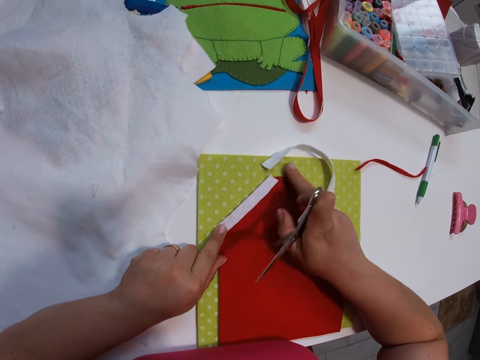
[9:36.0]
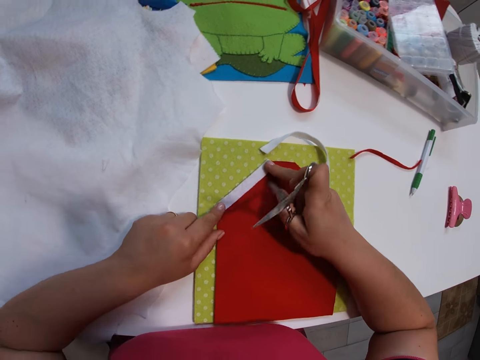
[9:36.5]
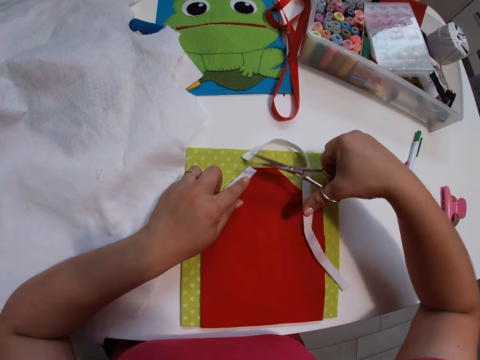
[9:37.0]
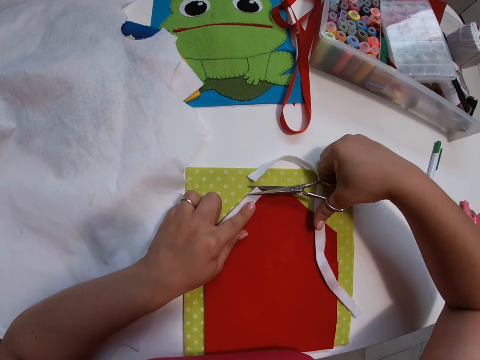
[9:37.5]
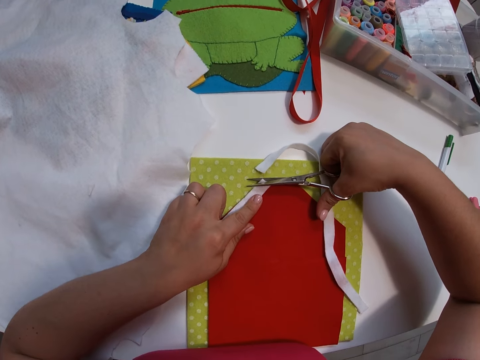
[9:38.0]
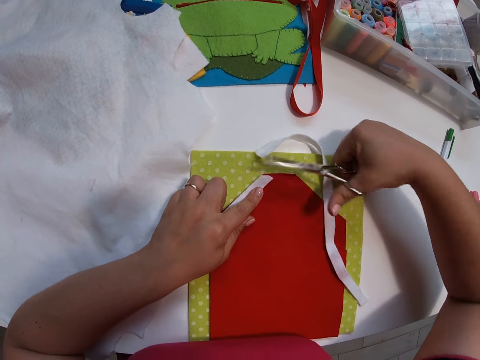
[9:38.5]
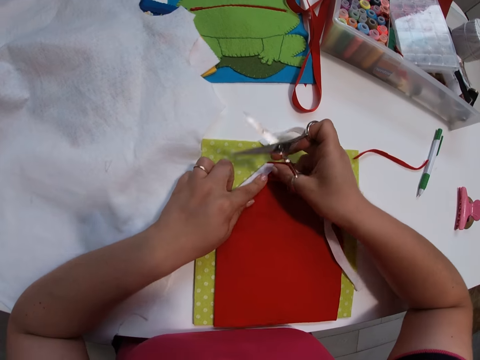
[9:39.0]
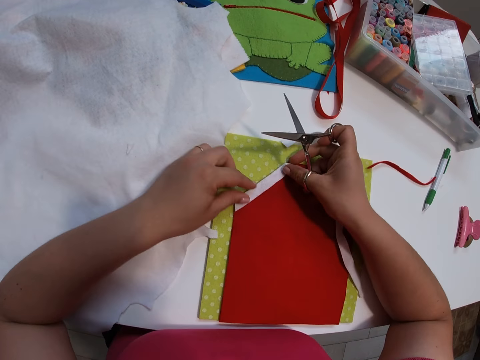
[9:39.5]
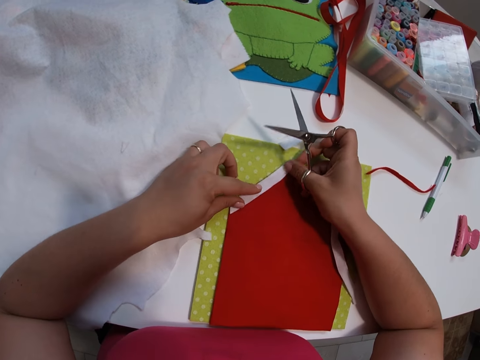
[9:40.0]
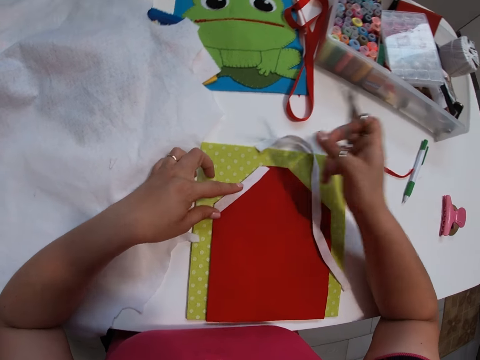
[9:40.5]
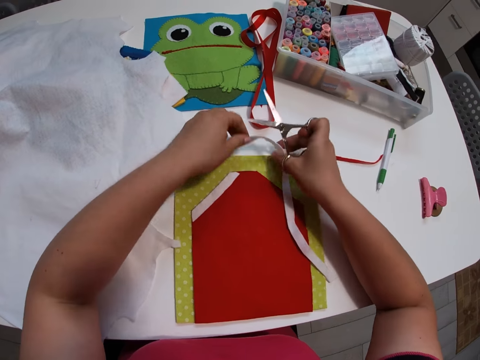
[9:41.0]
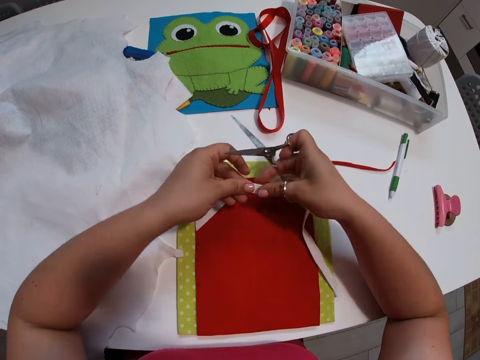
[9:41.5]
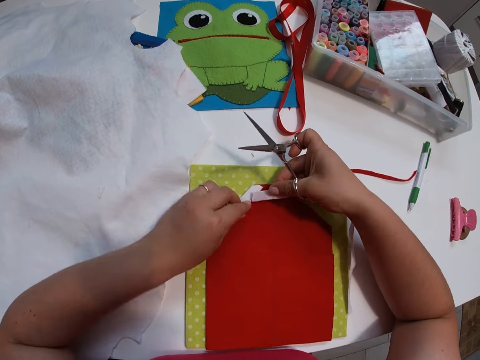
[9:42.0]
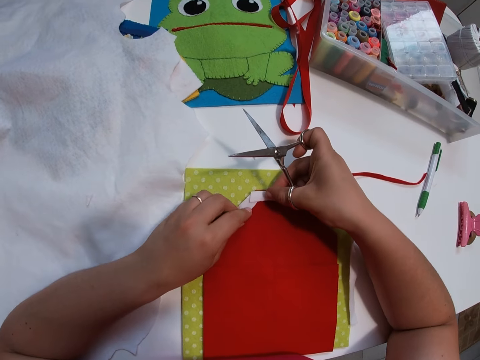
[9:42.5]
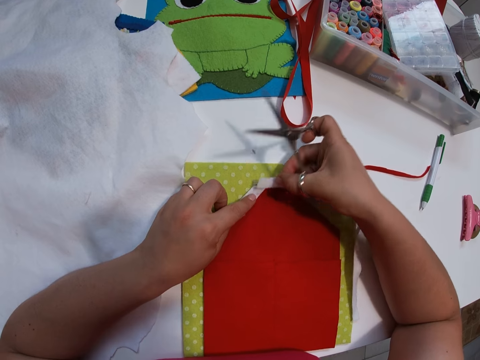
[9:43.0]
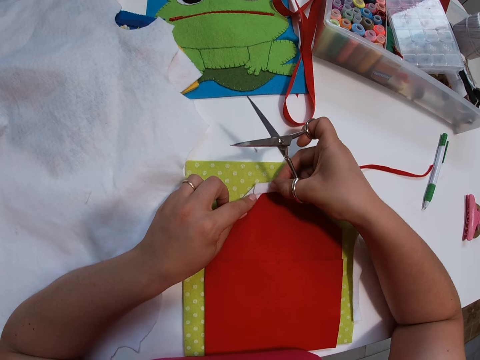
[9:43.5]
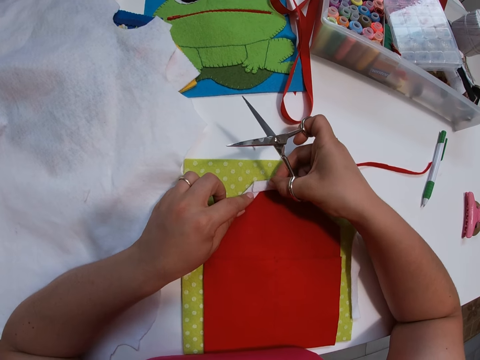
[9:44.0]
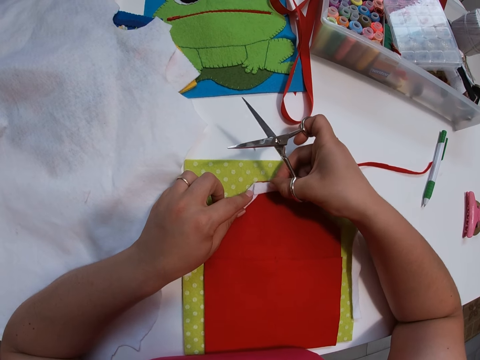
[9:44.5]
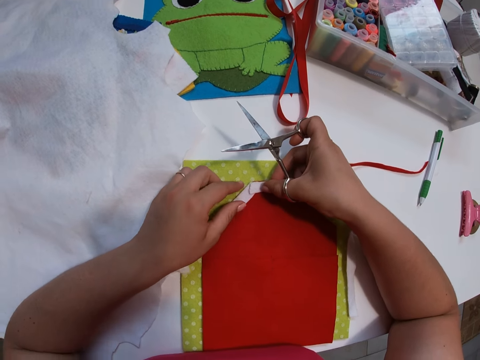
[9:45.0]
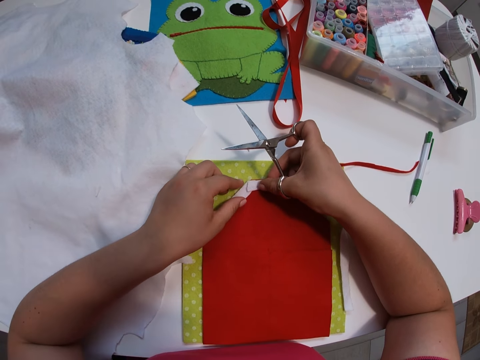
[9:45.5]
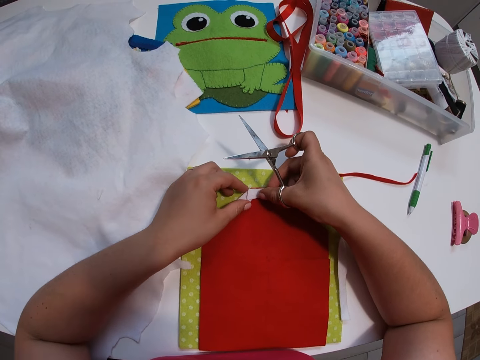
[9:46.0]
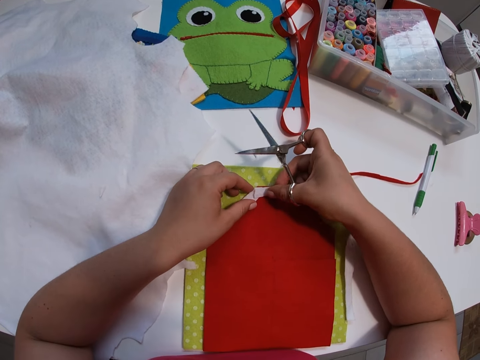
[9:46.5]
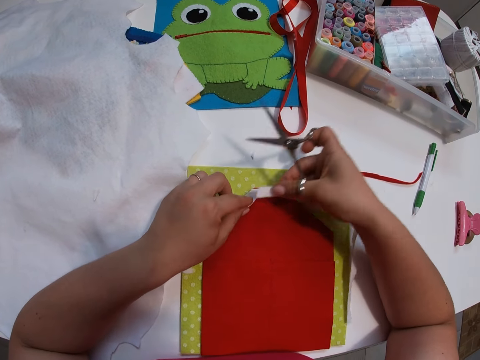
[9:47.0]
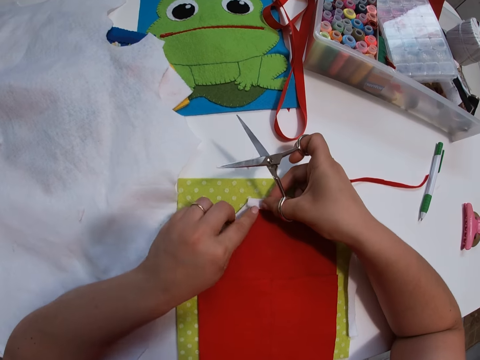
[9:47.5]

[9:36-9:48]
The camera wearer cuts another part of the small white fabric with the scissors. They pick the second half of the small white fabric from the table. They place the piece of cloth on top of another cloth. They set the second half of the small white fabric on the small red fabric.

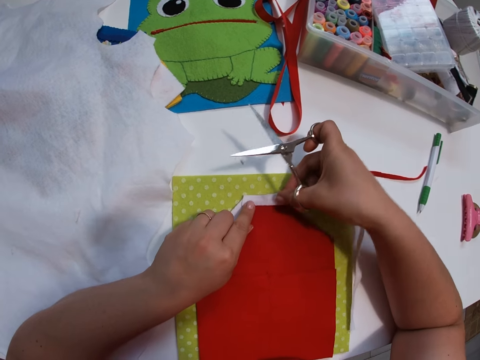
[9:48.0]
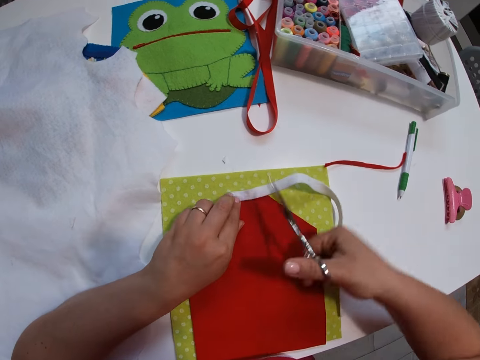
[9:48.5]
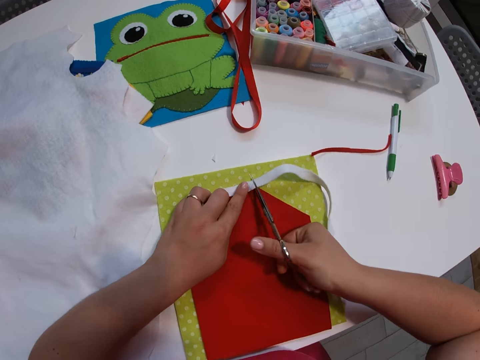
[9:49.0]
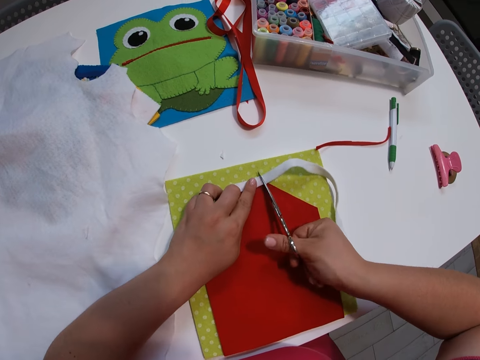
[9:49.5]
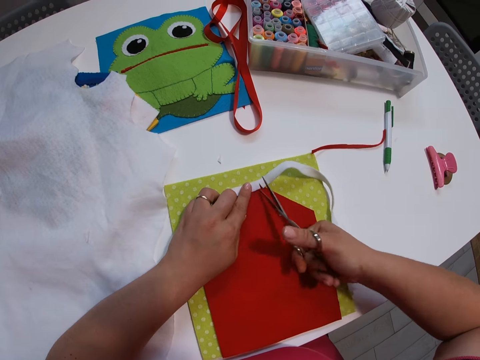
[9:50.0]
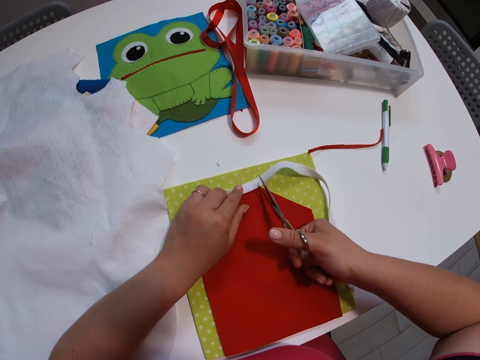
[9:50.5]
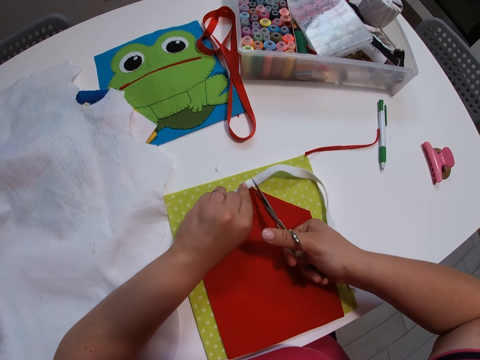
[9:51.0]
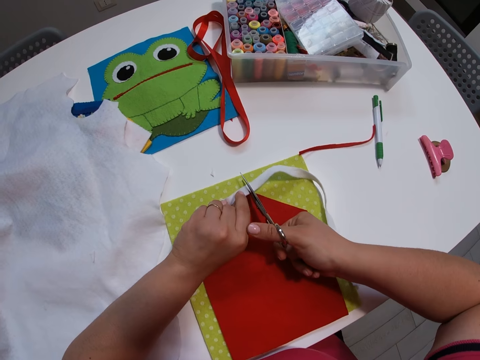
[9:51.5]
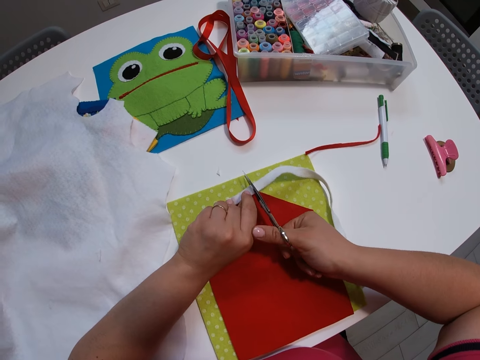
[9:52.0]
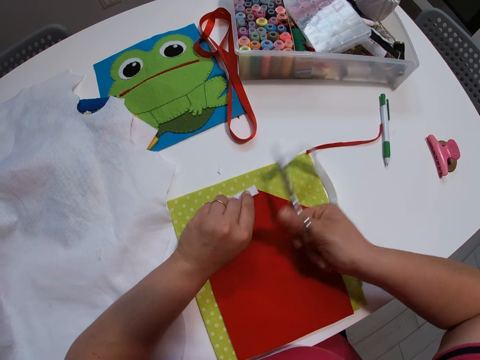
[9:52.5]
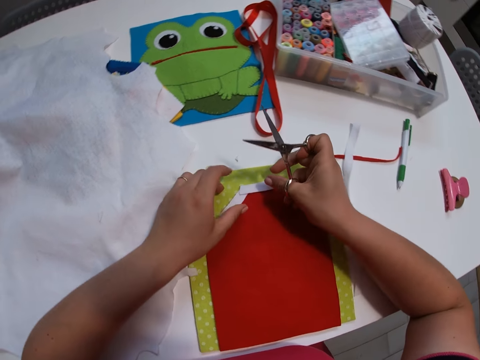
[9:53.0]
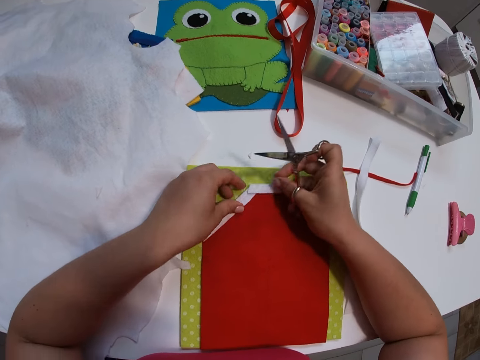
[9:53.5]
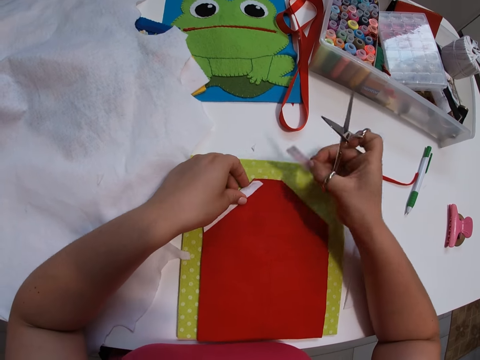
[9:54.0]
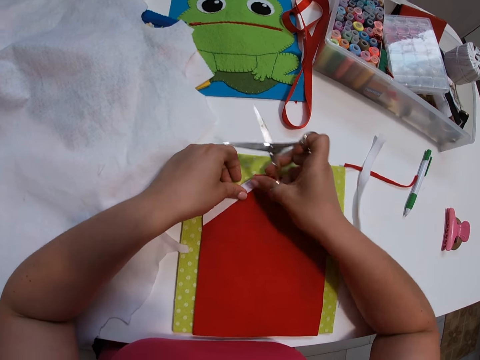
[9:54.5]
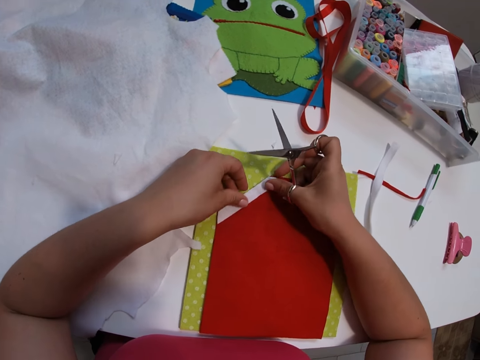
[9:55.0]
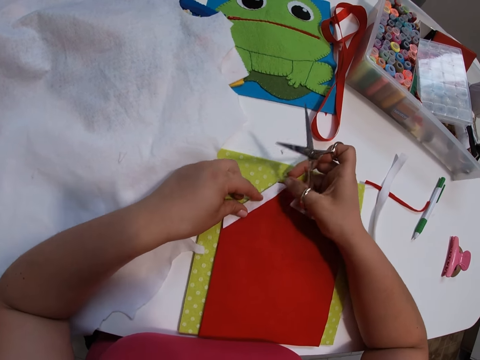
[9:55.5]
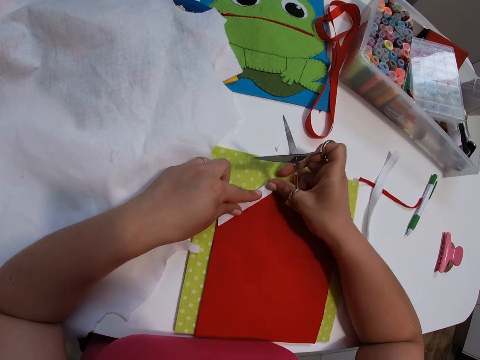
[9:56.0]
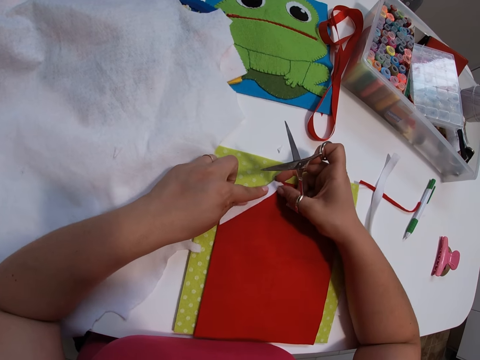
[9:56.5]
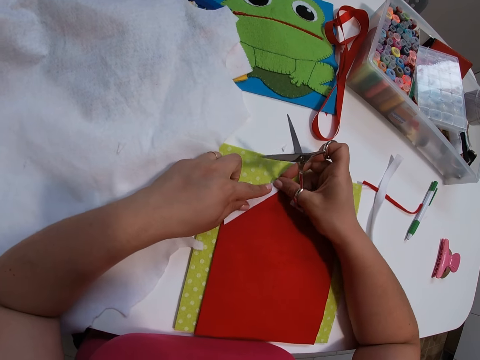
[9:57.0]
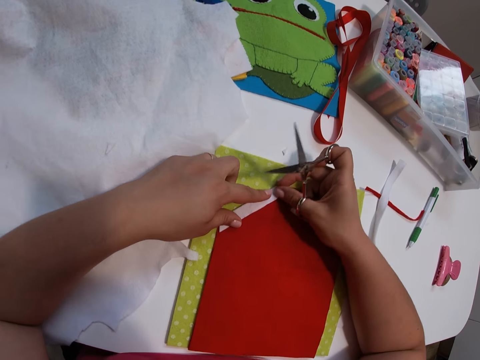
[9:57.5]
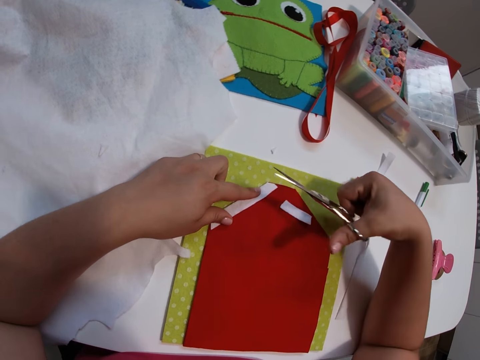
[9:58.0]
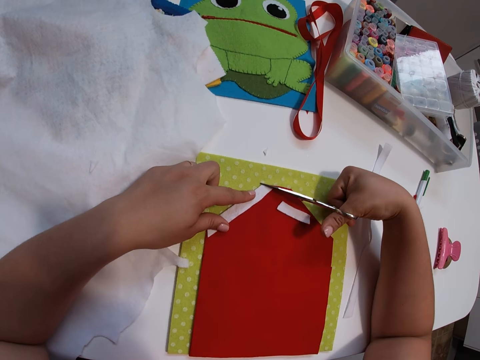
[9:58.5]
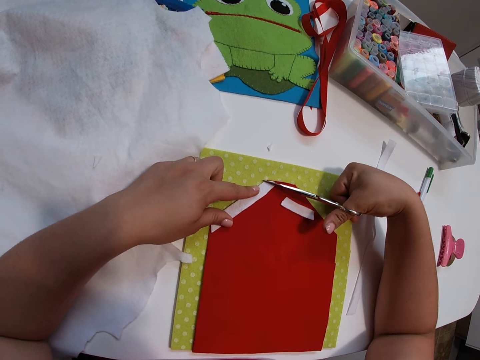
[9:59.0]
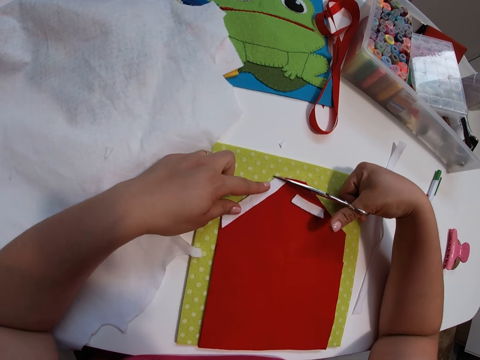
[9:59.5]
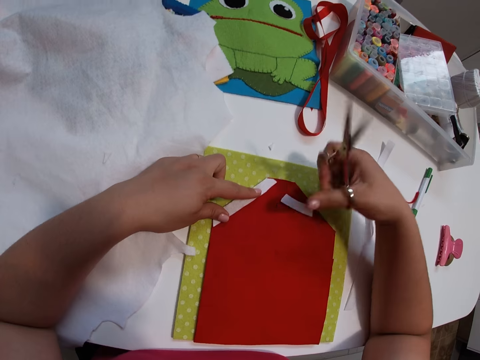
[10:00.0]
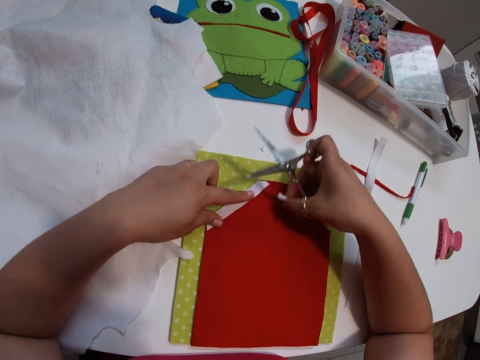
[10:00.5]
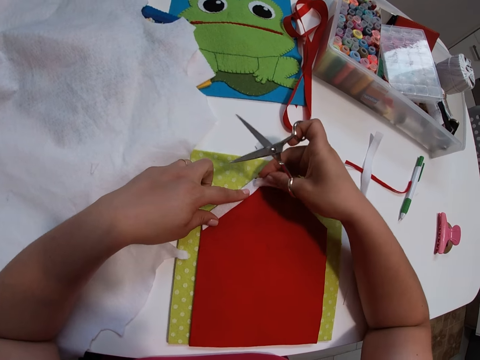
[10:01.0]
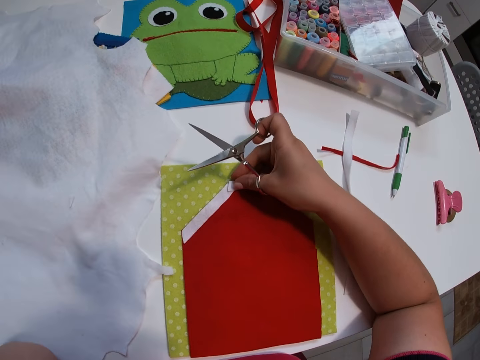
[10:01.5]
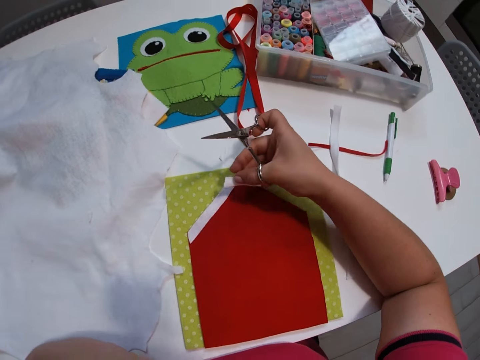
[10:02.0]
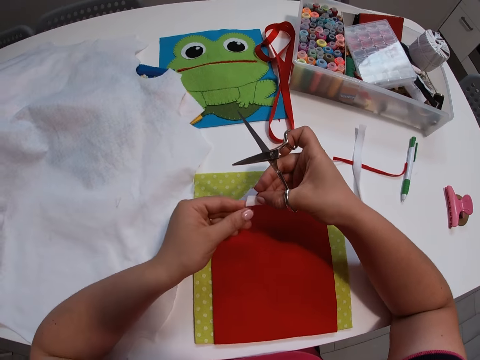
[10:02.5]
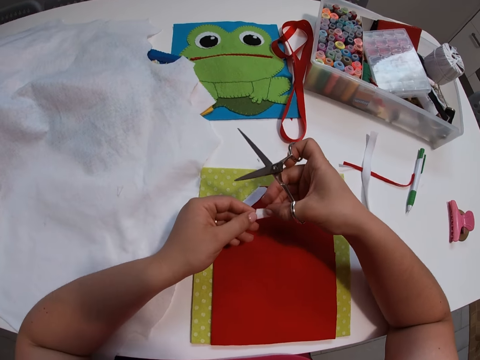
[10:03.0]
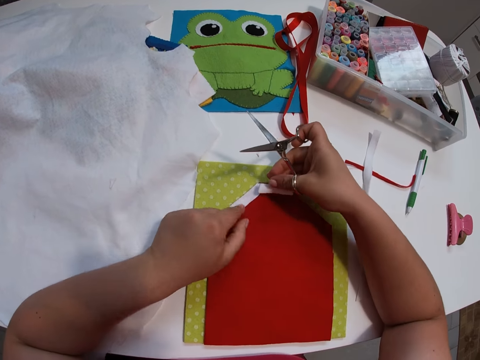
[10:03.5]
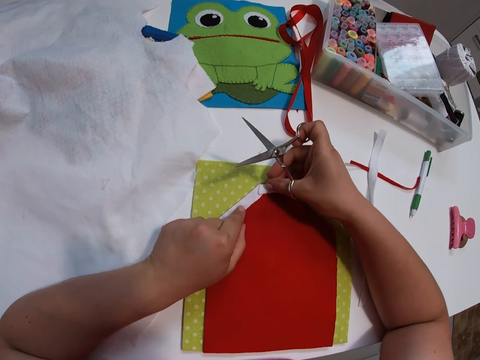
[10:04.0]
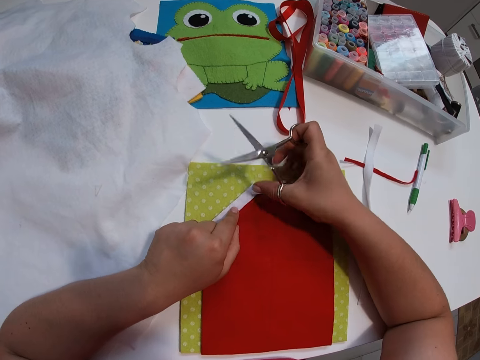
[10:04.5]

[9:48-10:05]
The camera wearer cuts the second half of the small white fabric into two again with scissors. She readjusts the first half of the small white fabric and wipes the piece of cloth with her finger. She cuts part of the first small white fabric with the scissors. She cuts the thread with the scissors. She sets the second small white fabric on the small red fabric and connects the two pieces of cloth. She wipes the piece of cloth with her finger. She connects the two pieces of cloth.
